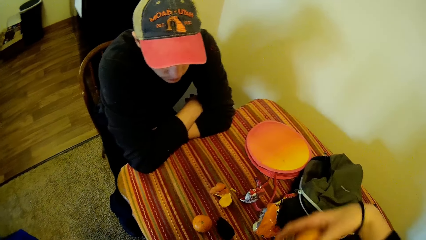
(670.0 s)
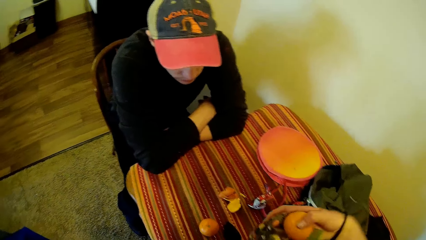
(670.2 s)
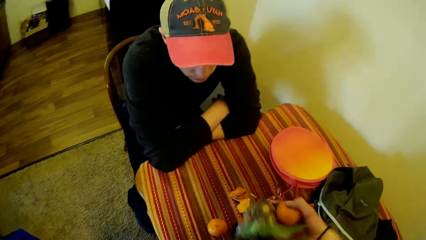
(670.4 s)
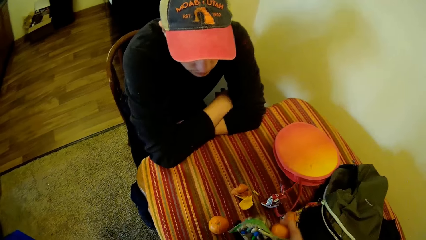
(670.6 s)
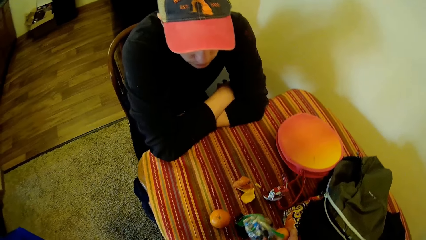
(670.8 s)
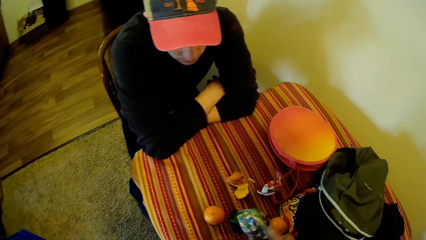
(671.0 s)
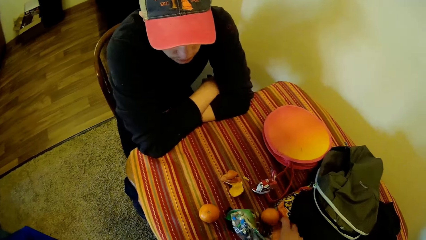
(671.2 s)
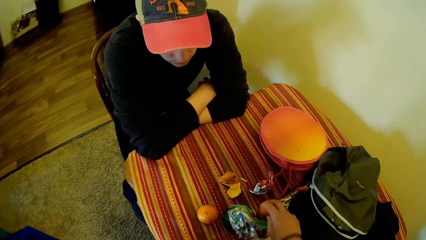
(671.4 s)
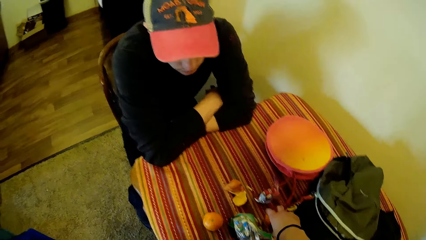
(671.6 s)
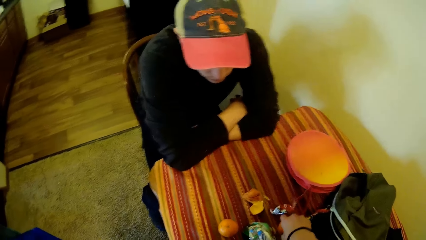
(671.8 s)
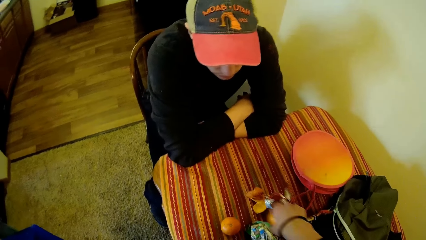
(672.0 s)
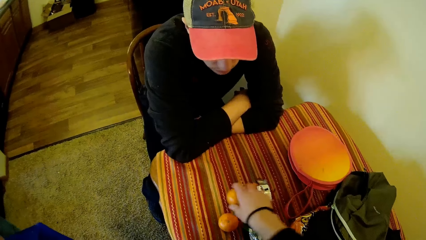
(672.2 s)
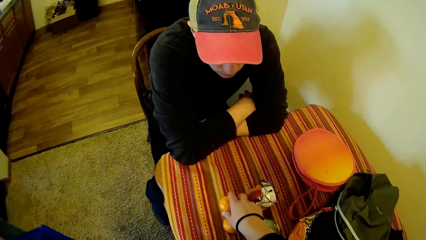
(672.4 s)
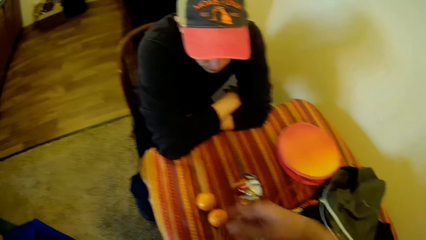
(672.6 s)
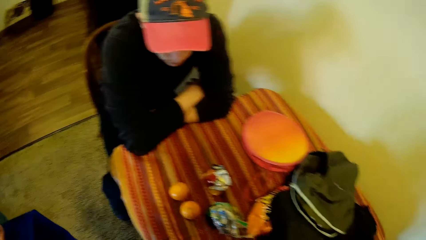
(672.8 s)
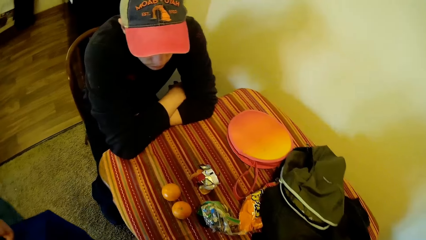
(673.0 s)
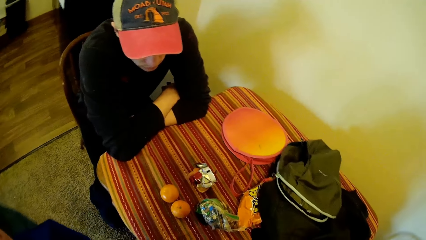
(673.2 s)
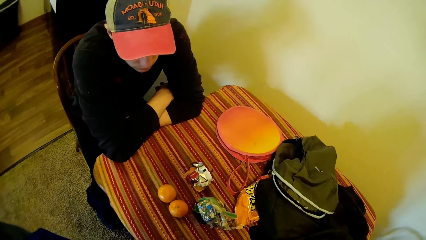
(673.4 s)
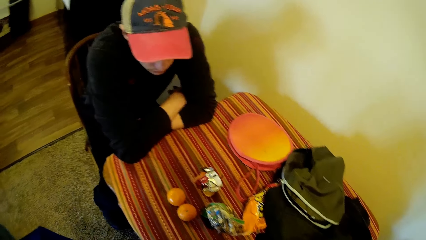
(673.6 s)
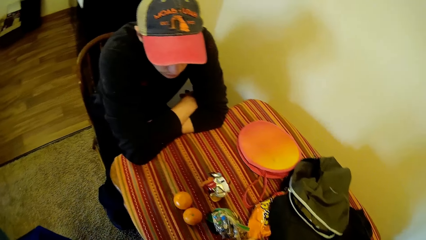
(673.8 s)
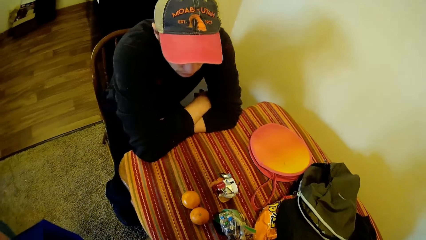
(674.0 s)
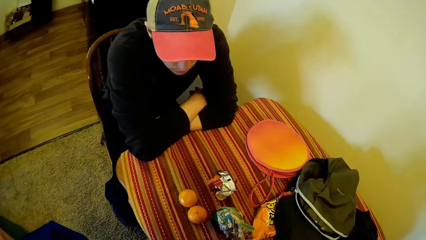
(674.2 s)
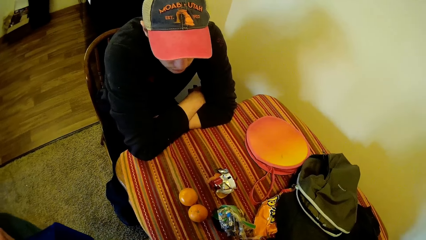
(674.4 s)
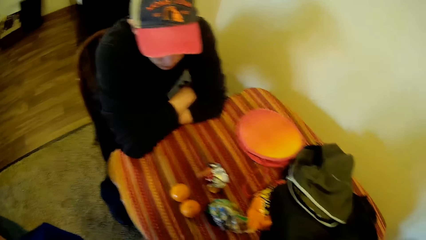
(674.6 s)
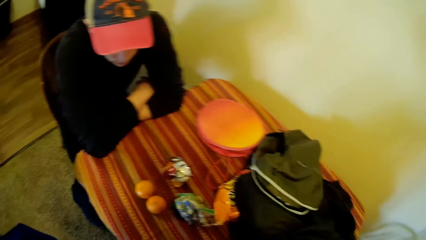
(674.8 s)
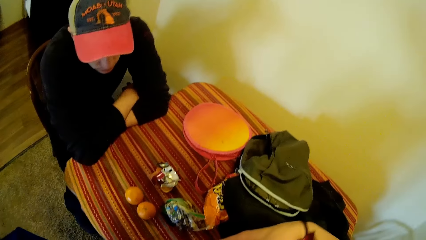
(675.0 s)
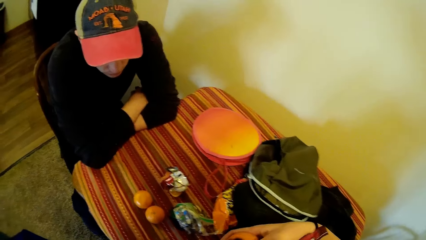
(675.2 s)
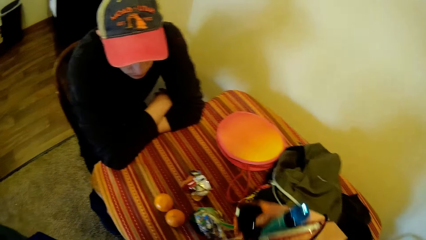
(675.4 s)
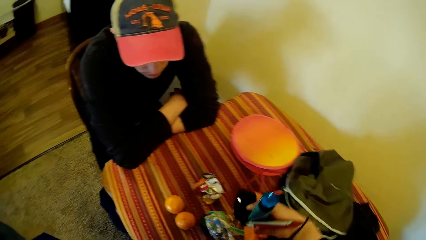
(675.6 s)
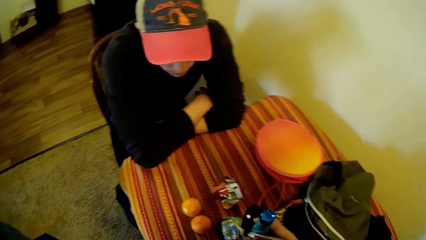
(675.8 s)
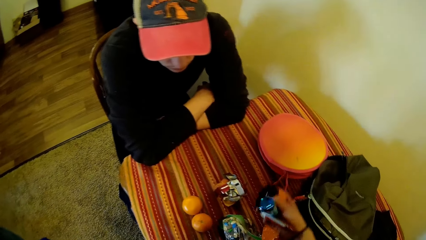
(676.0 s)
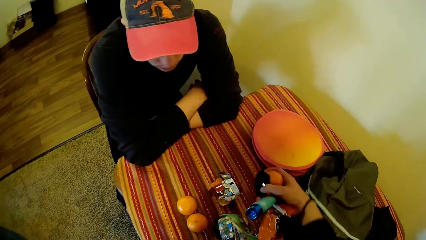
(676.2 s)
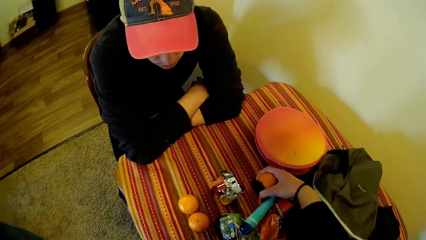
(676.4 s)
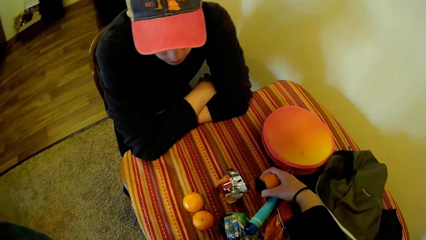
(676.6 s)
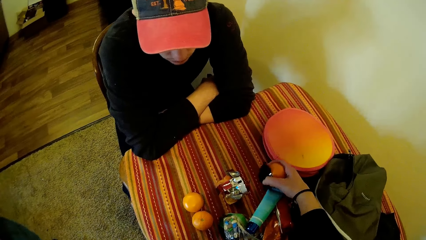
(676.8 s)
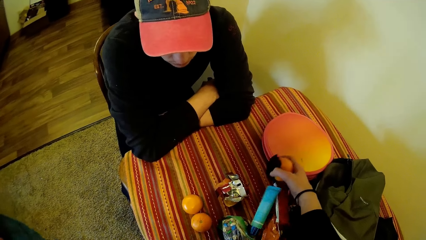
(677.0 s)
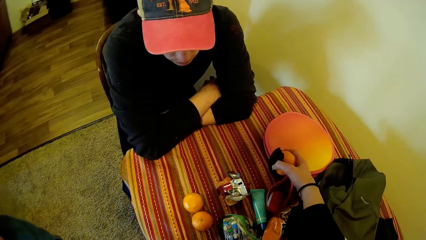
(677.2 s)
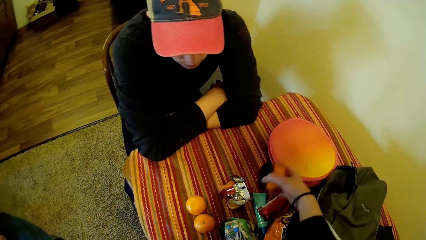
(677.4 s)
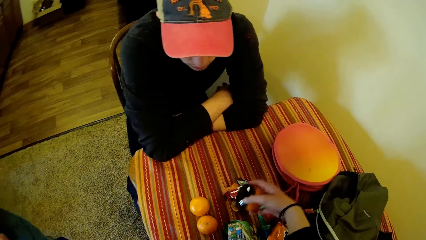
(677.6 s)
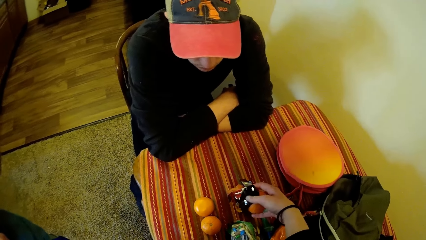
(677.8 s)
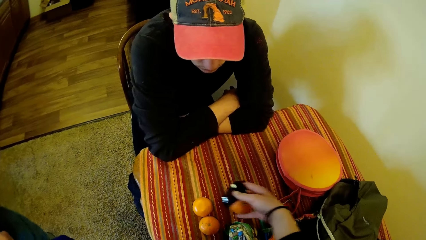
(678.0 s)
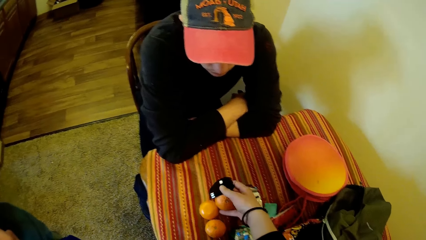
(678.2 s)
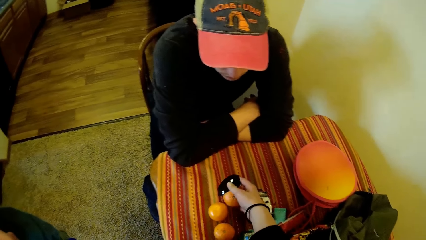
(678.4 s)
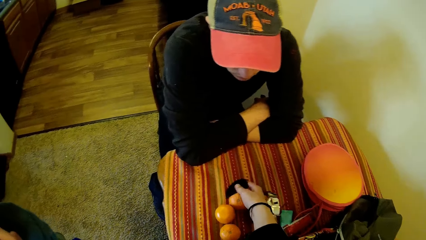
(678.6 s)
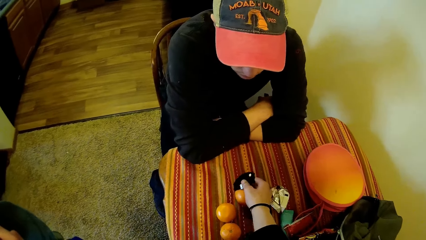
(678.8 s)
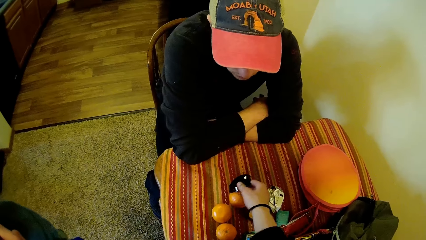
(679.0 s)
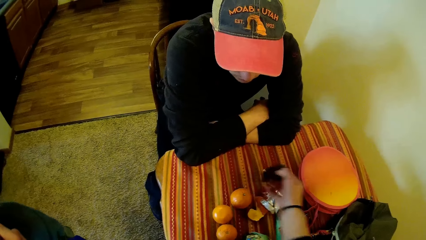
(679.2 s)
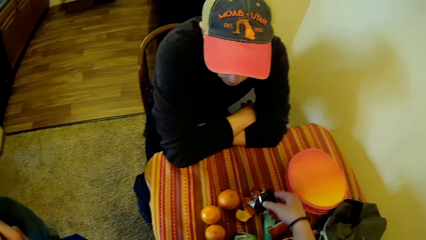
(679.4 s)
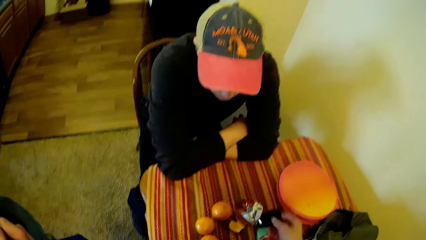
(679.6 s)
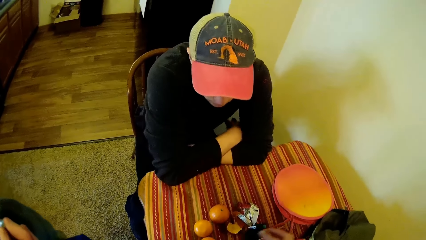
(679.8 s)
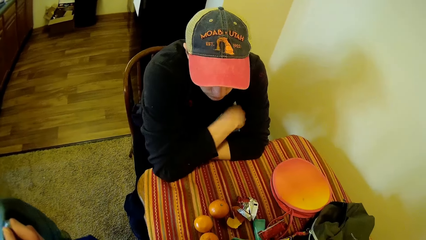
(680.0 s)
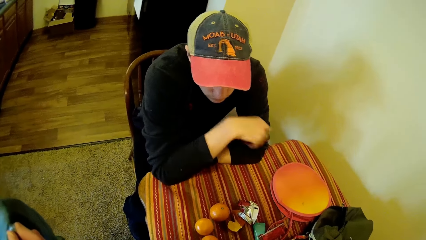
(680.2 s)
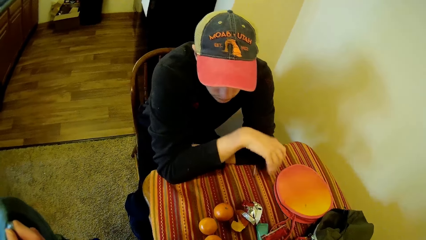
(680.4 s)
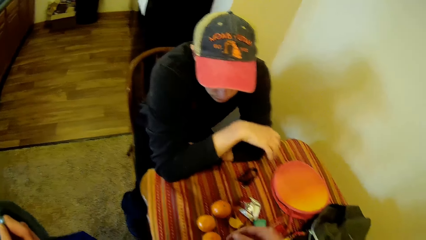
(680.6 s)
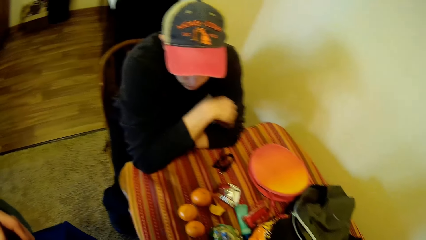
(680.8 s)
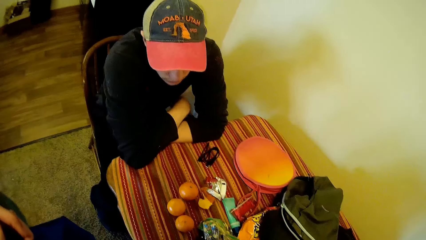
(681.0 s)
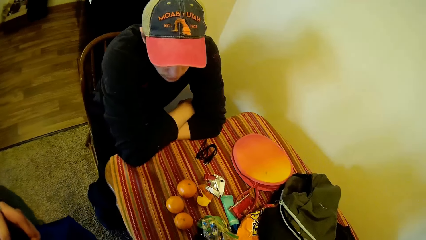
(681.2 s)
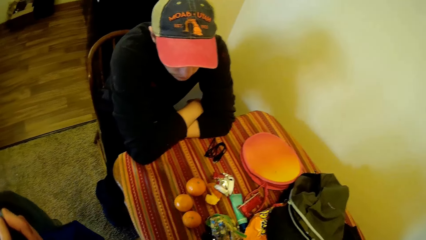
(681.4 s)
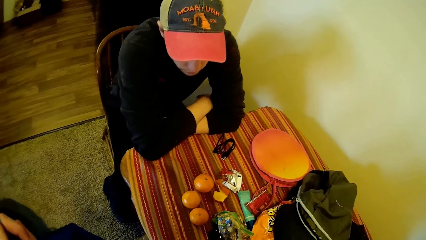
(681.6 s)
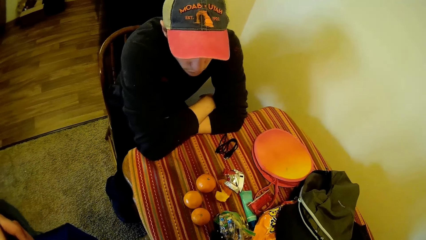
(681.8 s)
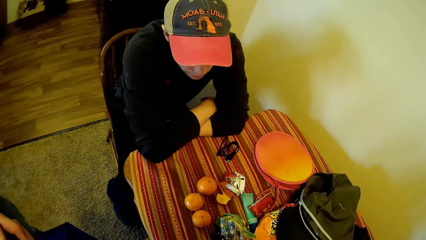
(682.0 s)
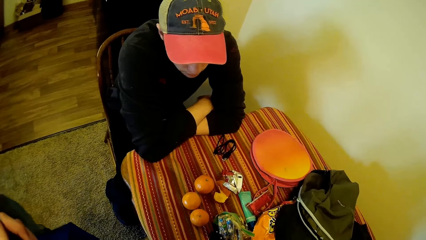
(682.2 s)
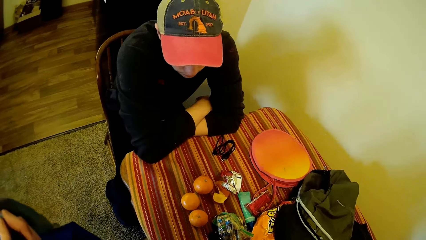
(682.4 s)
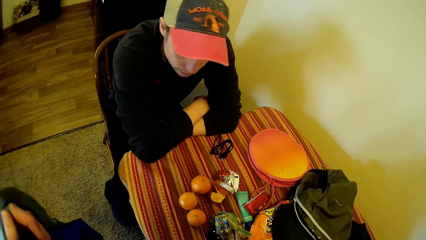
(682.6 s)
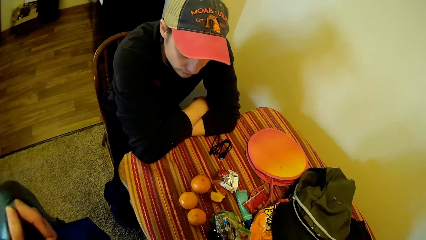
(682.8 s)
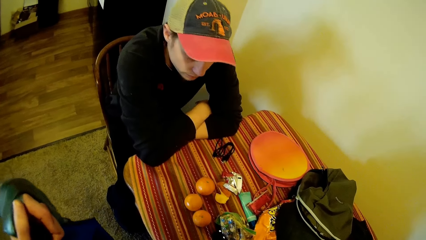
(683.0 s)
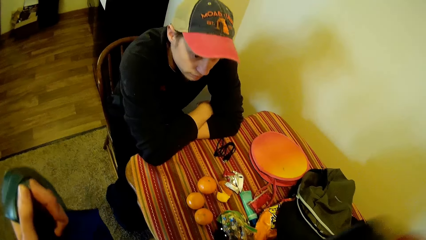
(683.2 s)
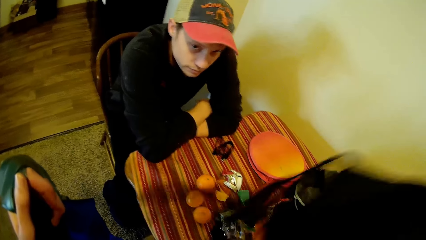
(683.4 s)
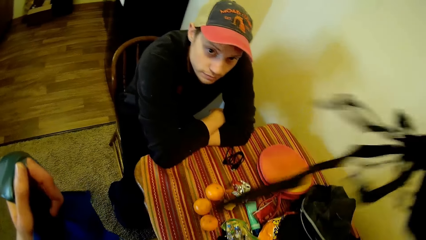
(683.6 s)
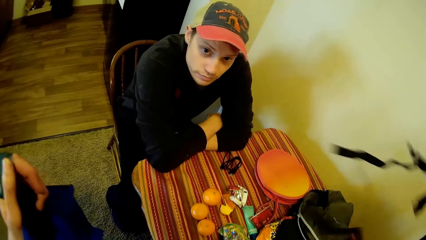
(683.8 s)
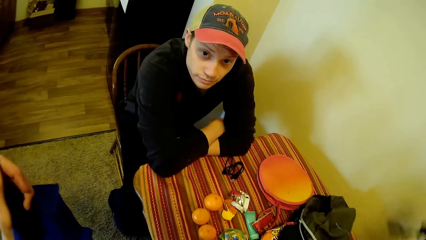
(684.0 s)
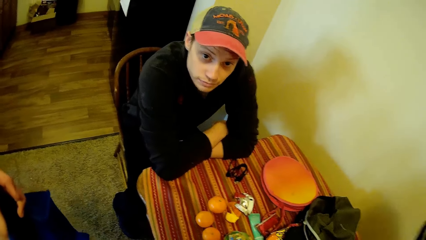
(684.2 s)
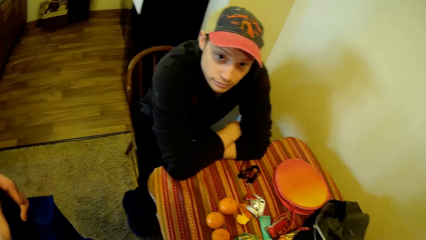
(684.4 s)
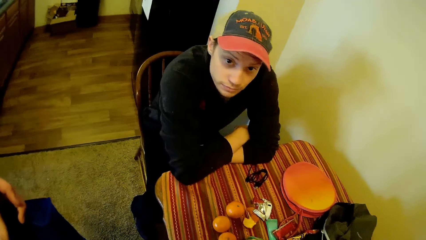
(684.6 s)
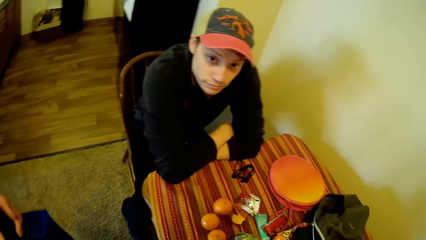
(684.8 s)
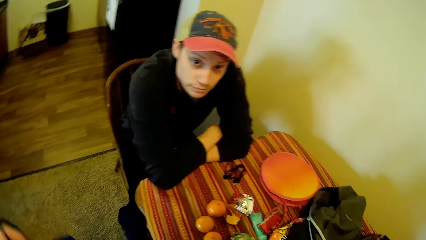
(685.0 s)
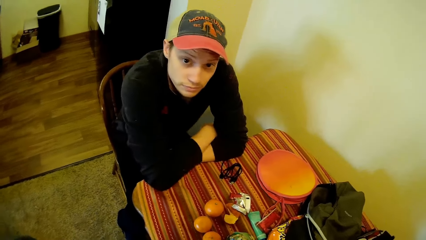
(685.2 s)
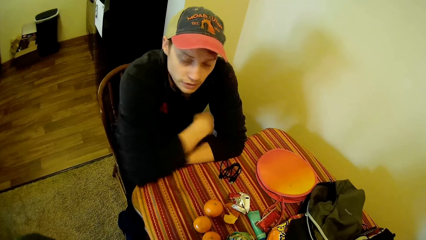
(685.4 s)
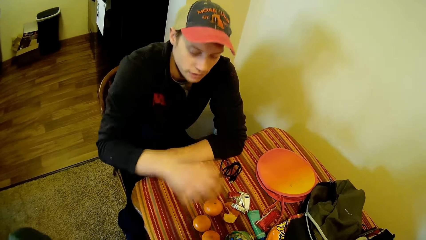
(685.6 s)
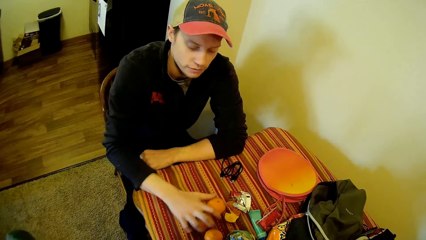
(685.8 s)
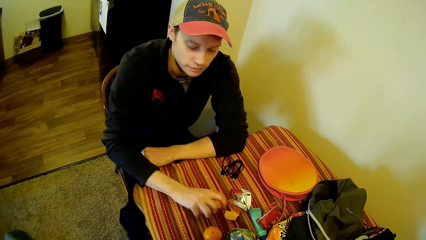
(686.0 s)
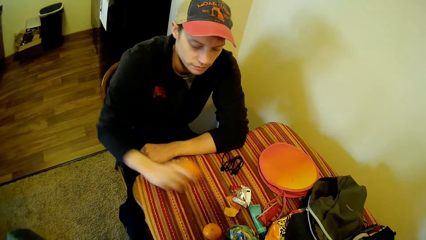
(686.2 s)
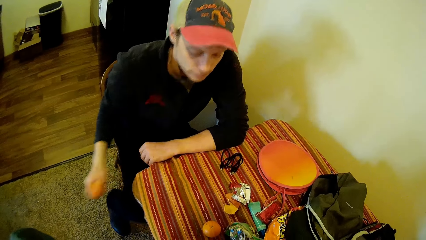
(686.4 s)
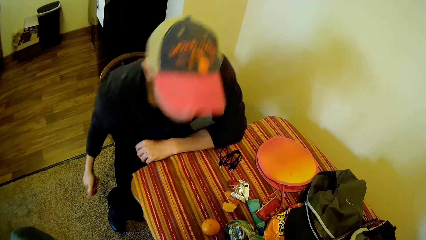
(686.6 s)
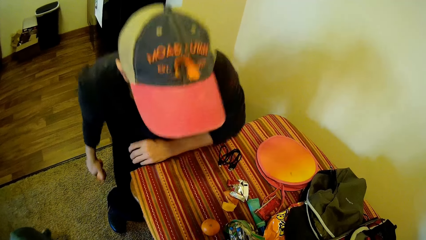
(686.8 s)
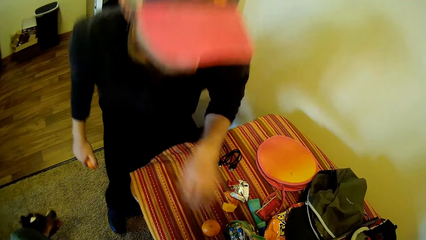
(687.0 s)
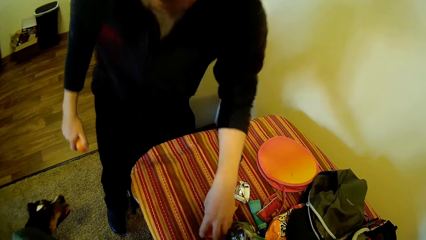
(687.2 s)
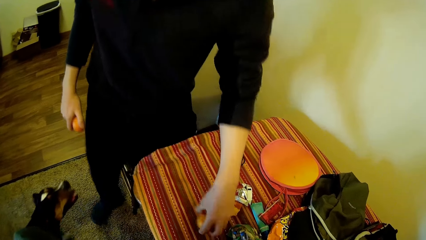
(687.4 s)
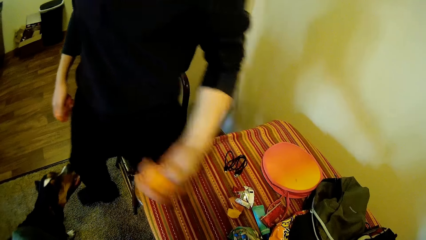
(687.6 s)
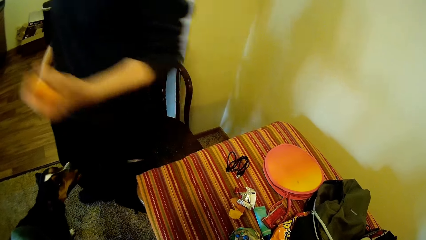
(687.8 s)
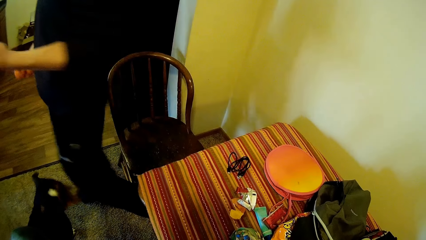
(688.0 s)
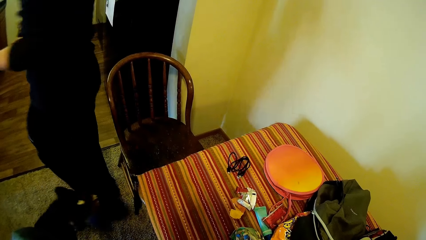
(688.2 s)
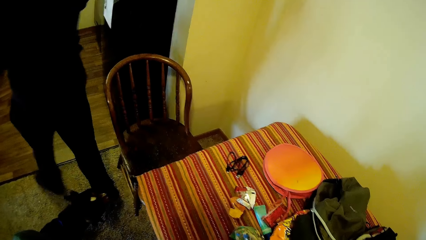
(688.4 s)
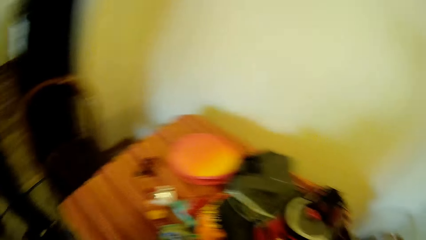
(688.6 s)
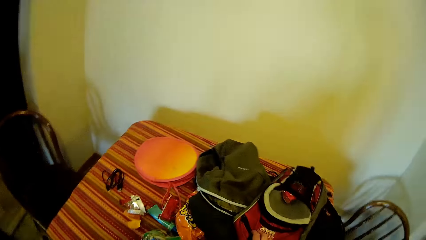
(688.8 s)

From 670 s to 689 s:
The camera wearer places the snacks on the table. They move the orange, take out snacks from the bag, look at the table, and place the snacks on the table. A man drops the cord in his hand on the table. The camera wearer takes out rope from the bag. They communicate with the man. The man looks at the camera wearer. The camera wearer picks up two oranges from the table and stands up from the chair. The man picks up the oranges. The camera wearer picks up another orange from the table. The man holds the oranges and picks up the orange. The camera wearer picks up a wrapper from the bag. The man walks to the kitchen.
